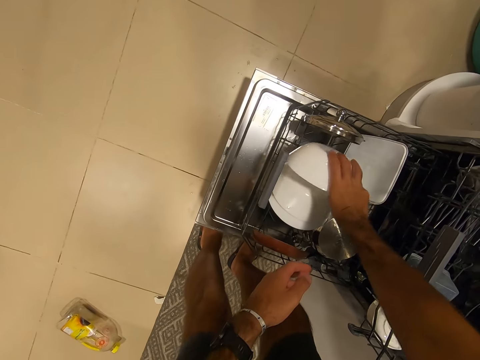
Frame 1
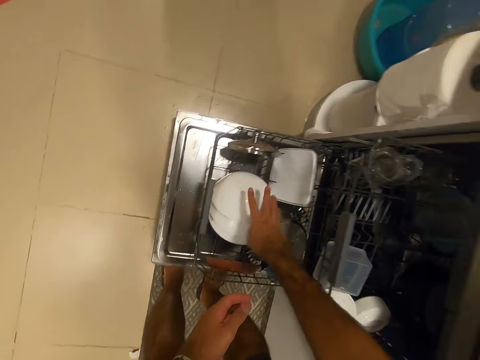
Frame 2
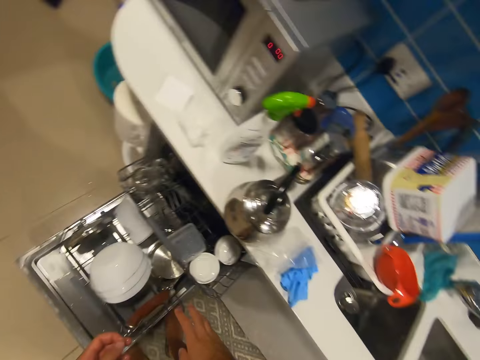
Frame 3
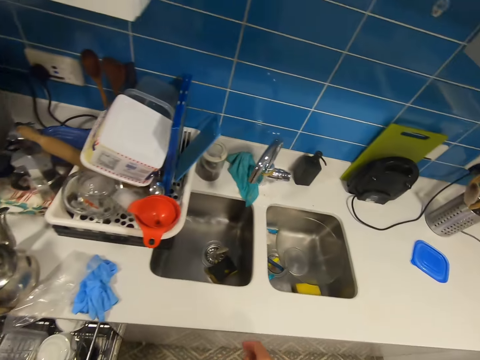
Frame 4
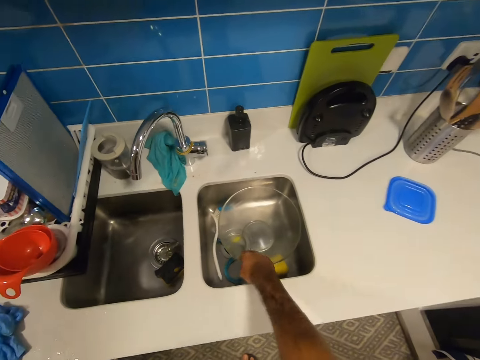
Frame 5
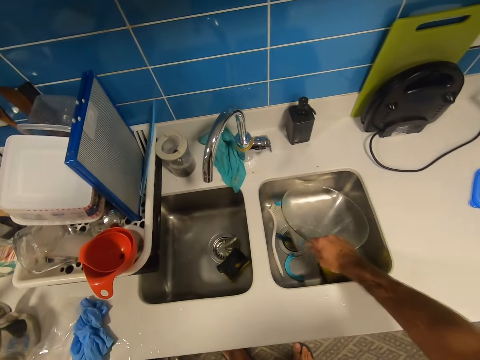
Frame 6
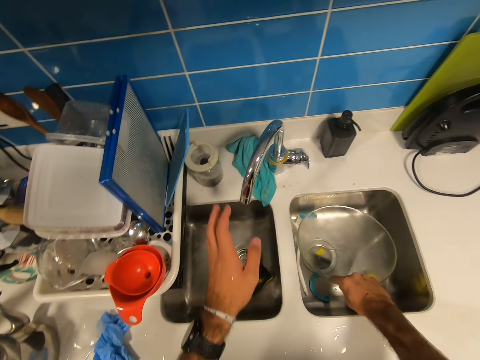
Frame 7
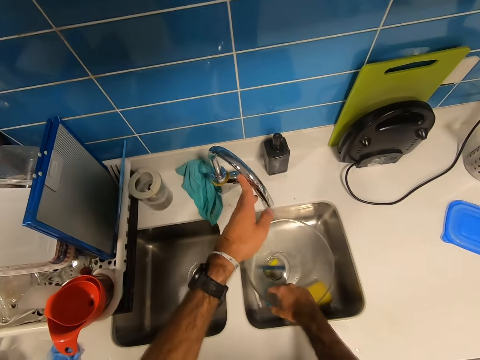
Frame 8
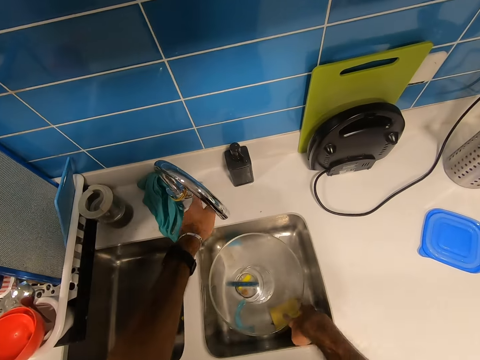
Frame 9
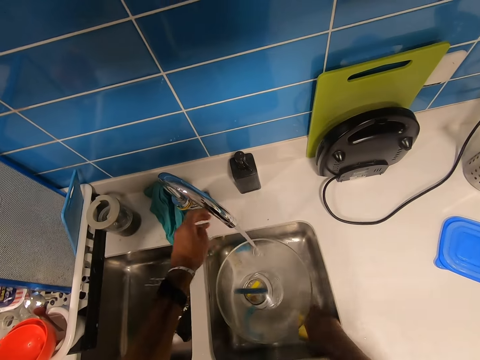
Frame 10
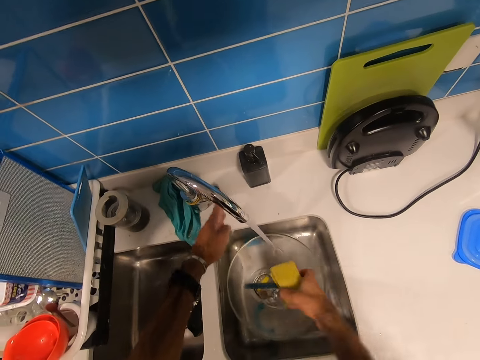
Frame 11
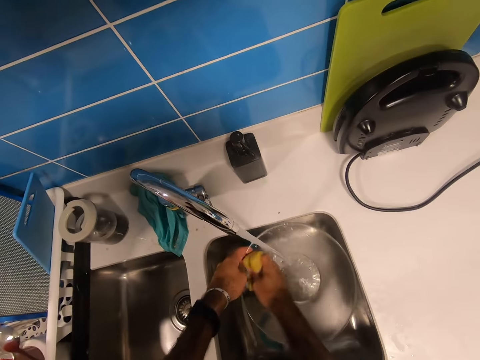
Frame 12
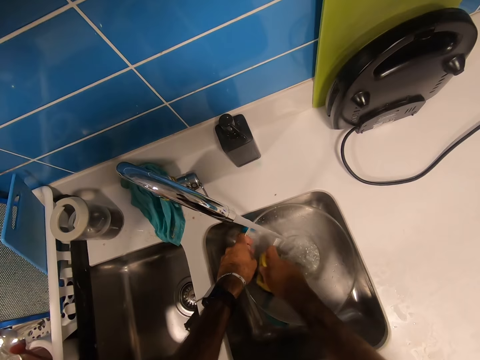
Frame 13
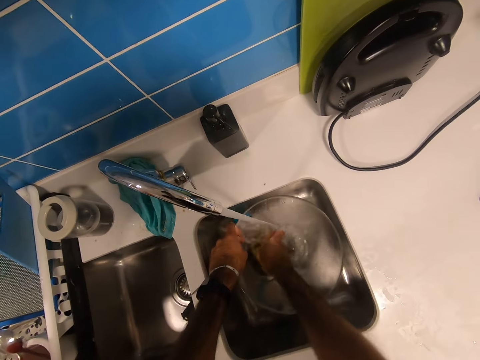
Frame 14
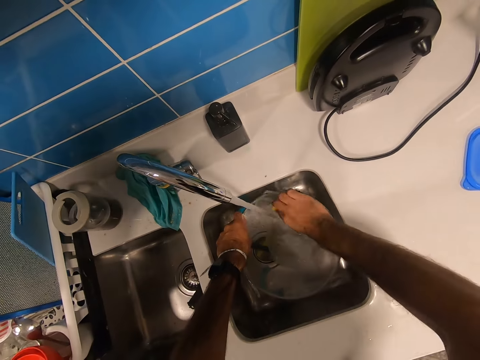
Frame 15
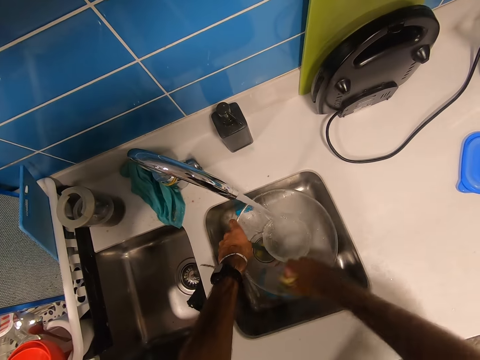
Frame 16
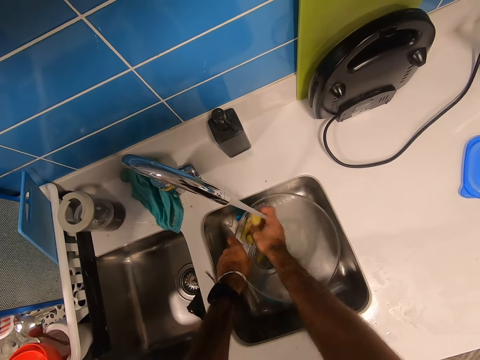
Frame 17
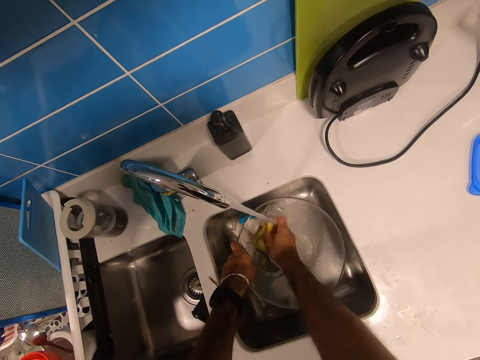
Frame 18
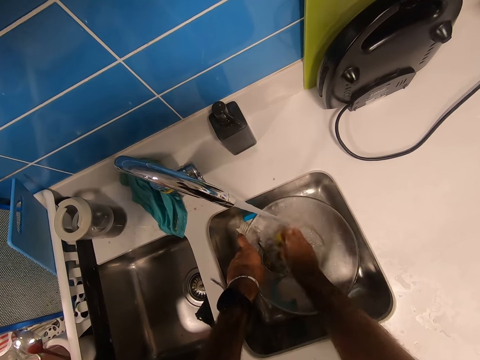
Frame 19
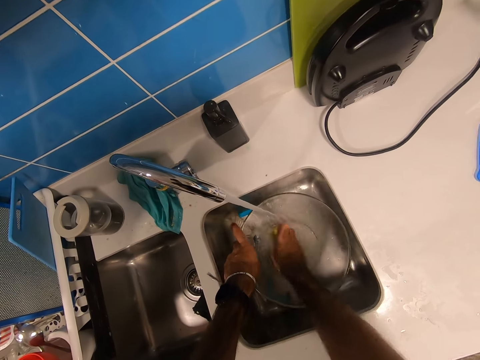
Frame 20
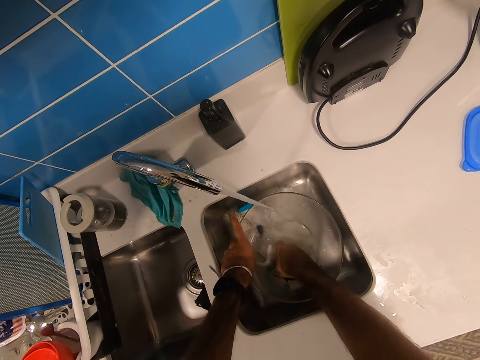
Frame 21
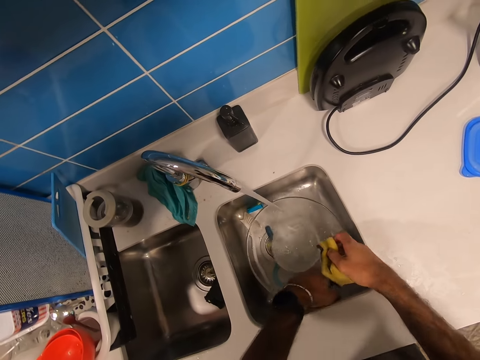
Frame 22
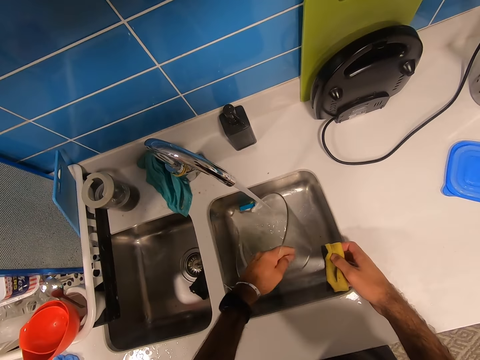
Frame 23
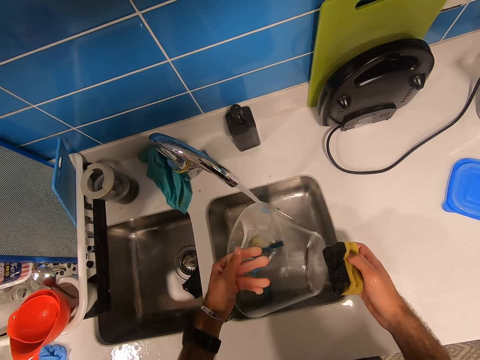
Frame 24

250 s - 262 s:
The camera wearer puts the bowl in the drawer. They pick a bowl. They open the tap. They wash the bowl. They scrub the lid. They scrub the bowl.

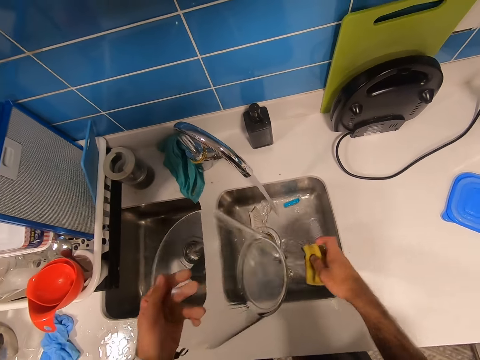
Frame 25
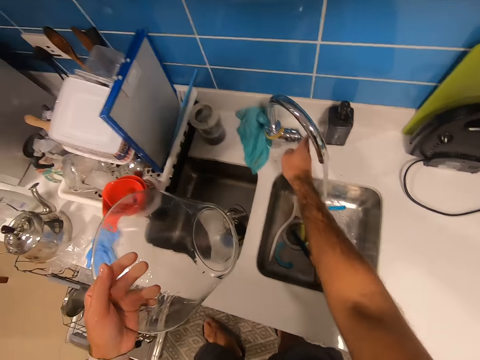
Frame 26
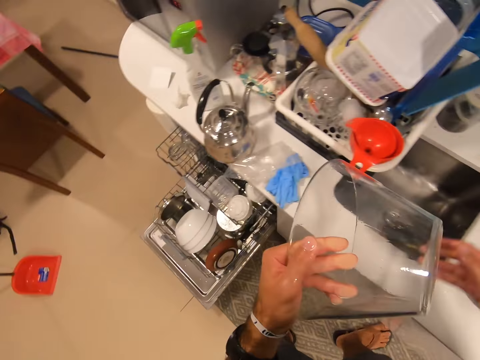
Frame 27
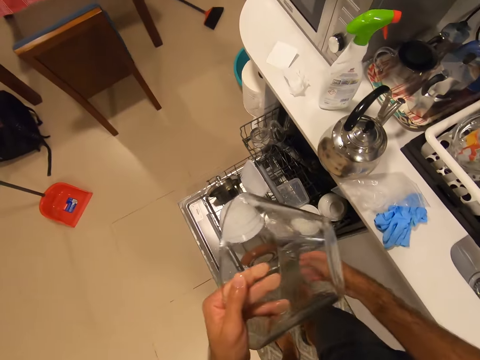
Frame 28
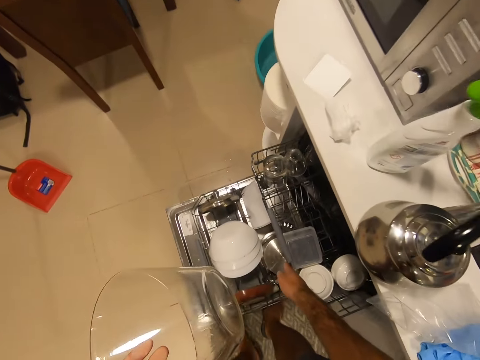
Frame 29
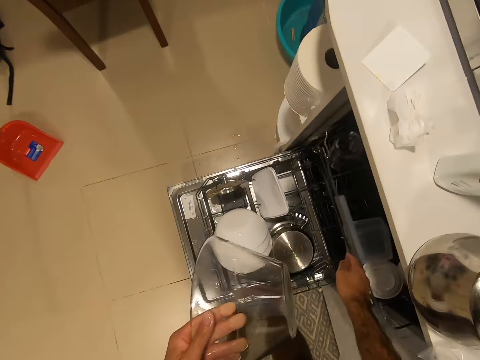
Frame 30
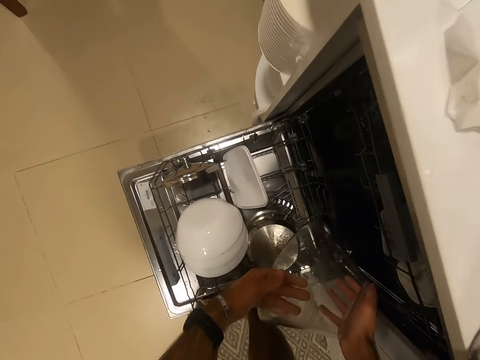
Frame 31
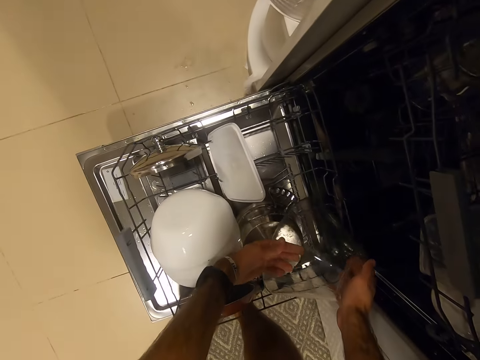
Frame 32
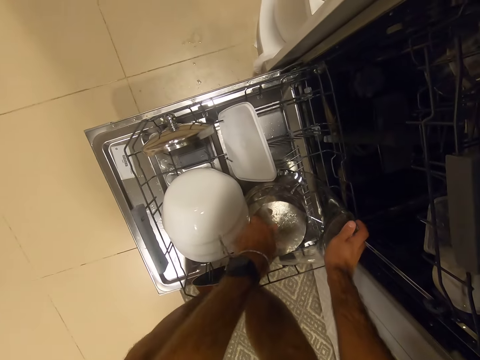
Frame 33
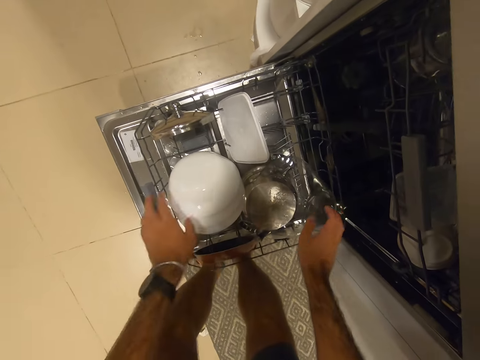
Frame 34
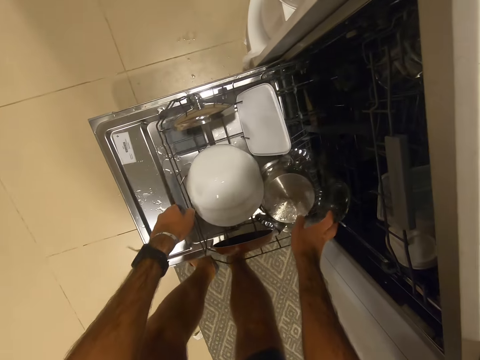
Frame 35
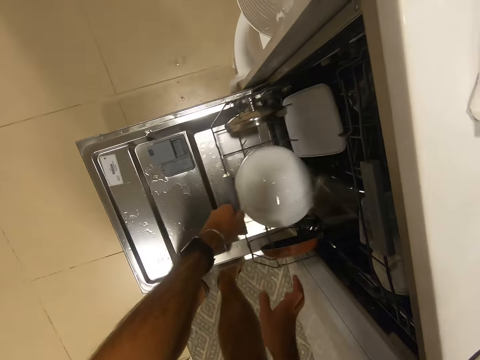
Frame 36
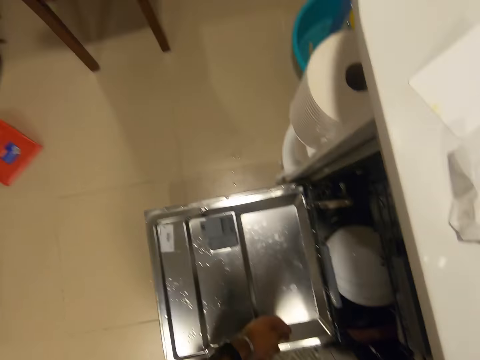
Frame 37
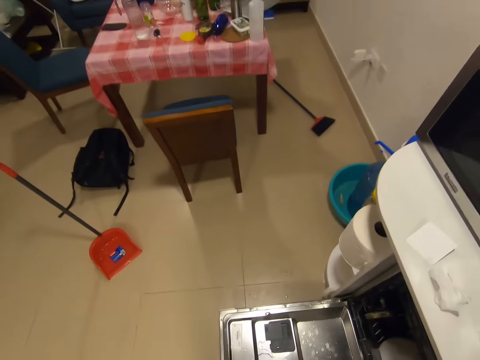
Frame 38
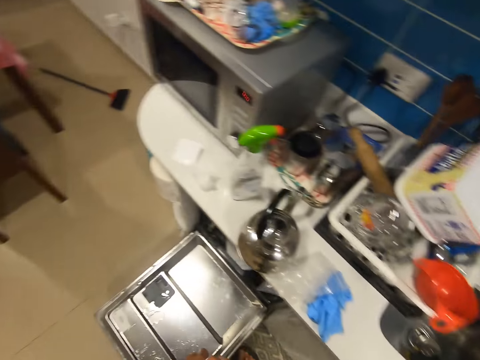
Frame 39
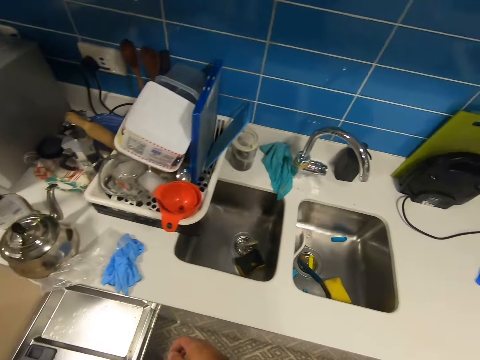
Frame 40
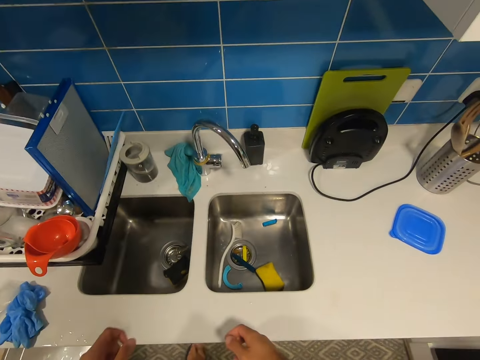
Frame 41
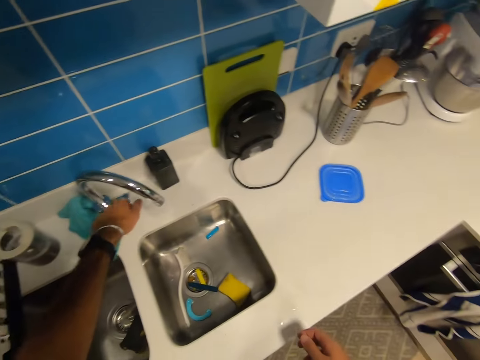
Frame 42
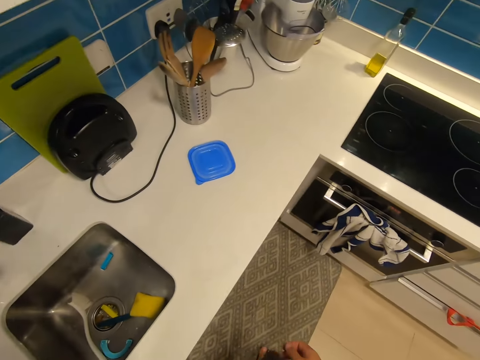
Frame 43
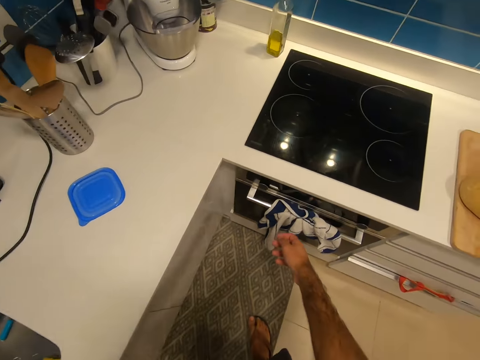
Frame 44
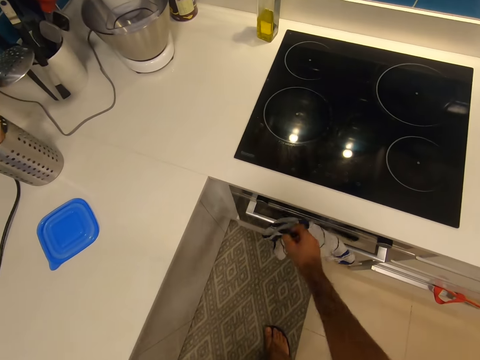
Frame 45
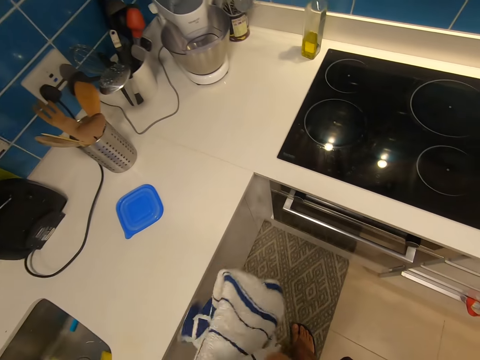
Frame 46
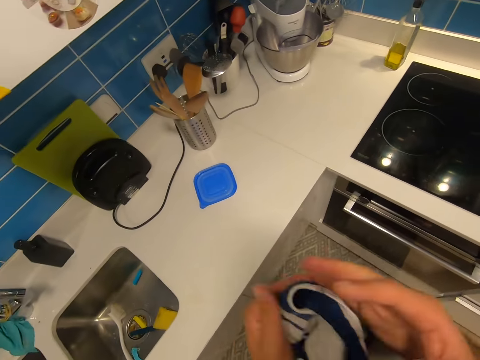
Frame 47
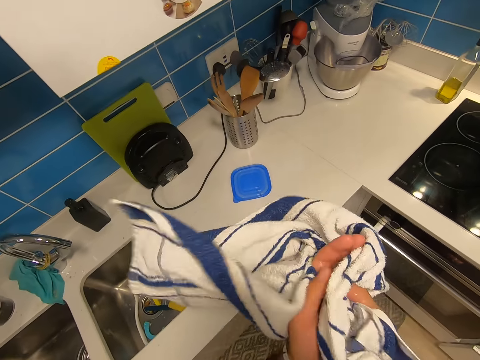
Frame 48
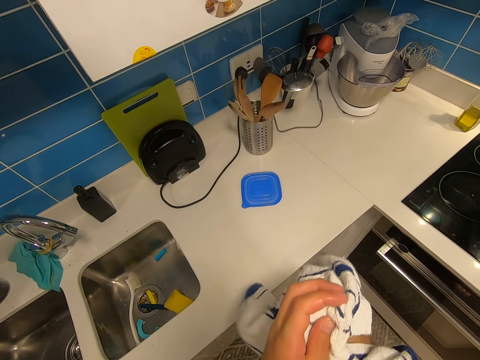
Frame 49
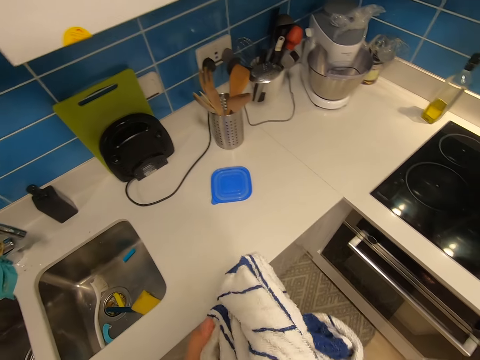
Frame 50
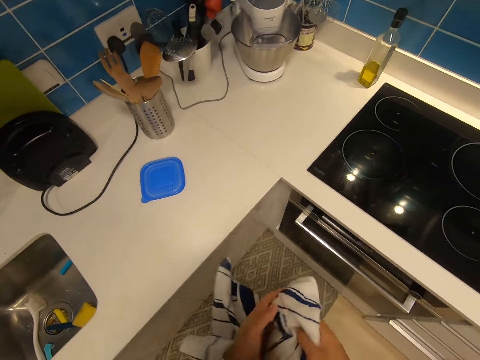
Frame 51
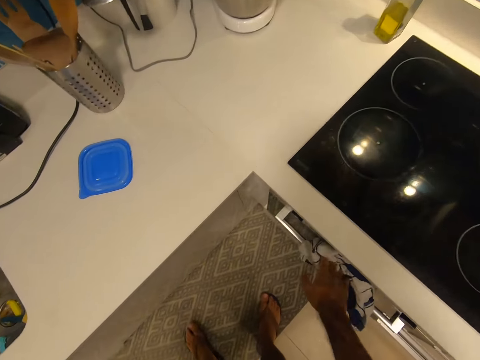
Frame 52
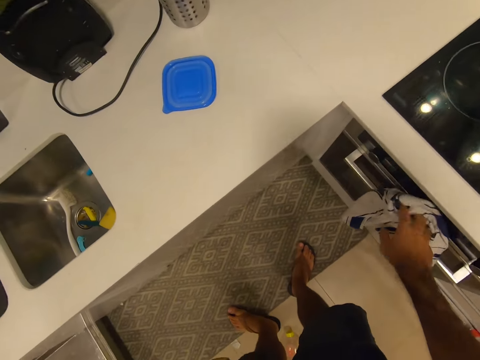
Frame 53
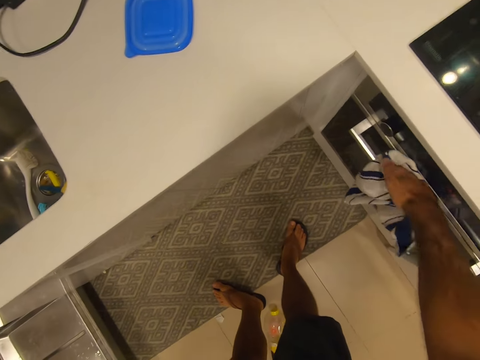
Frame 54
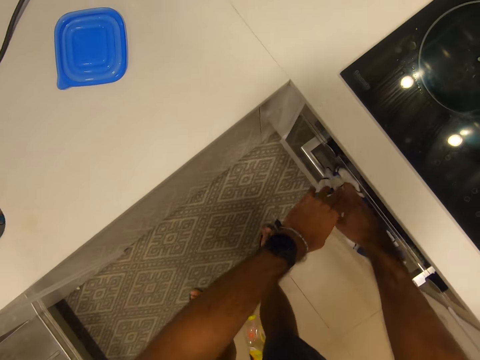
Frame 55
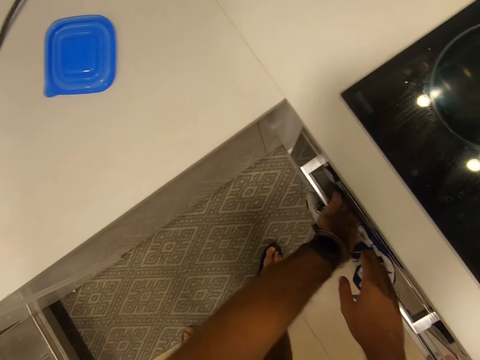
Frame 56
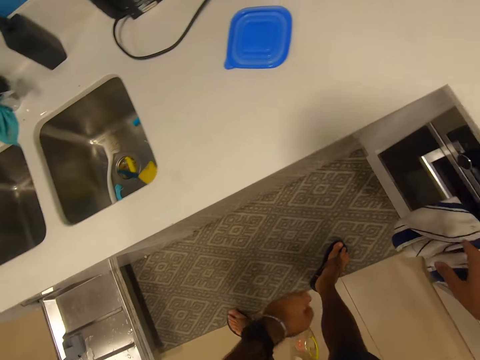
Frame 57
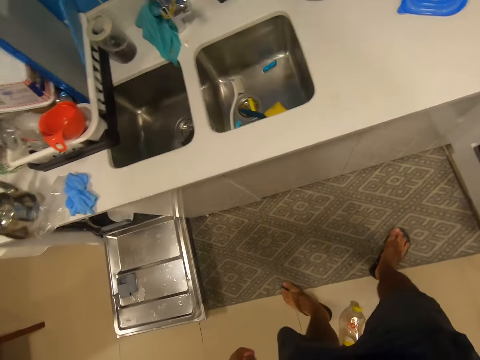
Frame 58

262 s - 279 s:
The camera wearer closes the tap. They push the drawer inside. They put the bowl in the drawer. They push the drawer inside. They pick a towel. They wipe the hand with the towel. They put the towel back.
